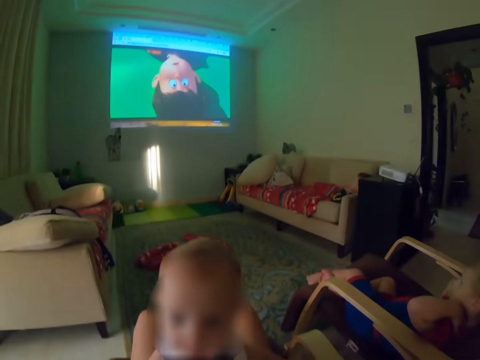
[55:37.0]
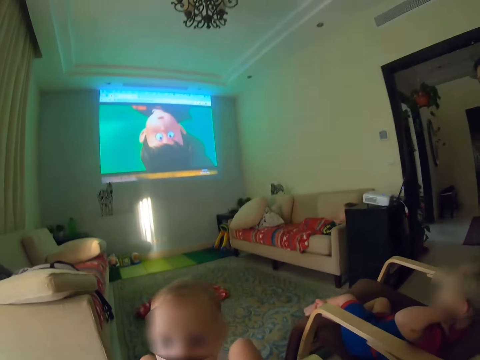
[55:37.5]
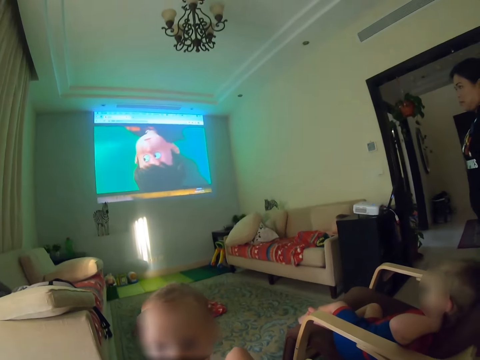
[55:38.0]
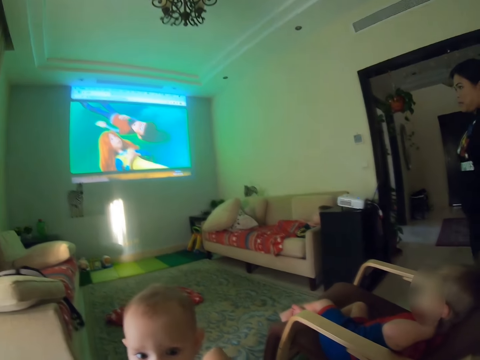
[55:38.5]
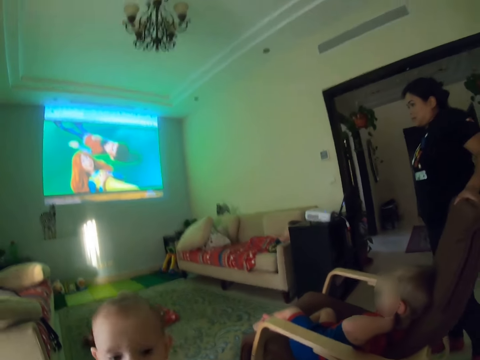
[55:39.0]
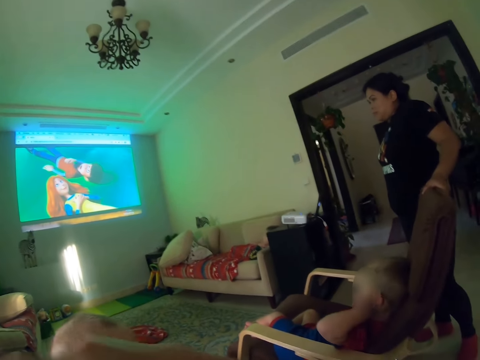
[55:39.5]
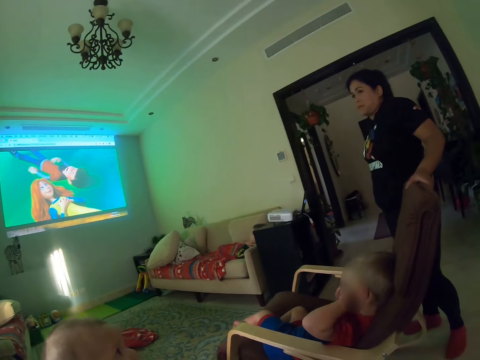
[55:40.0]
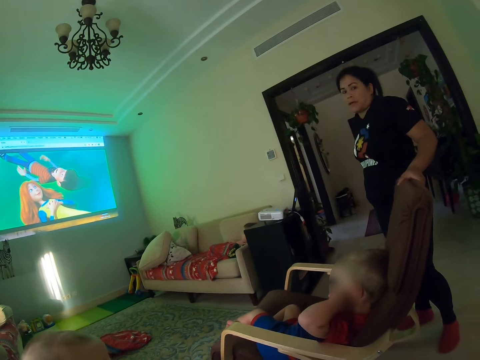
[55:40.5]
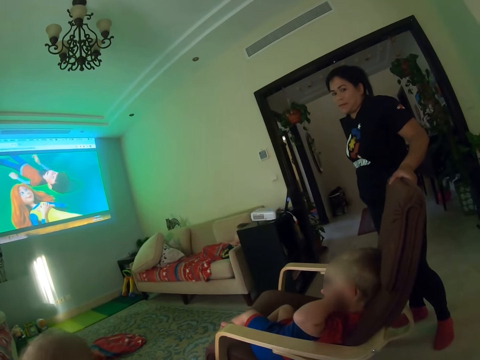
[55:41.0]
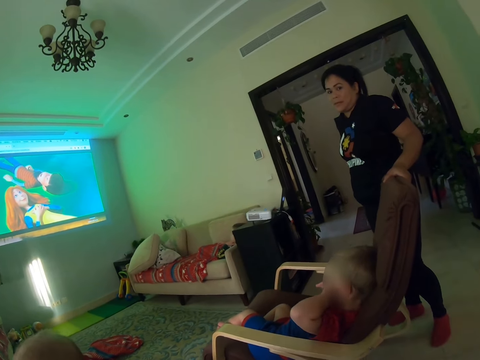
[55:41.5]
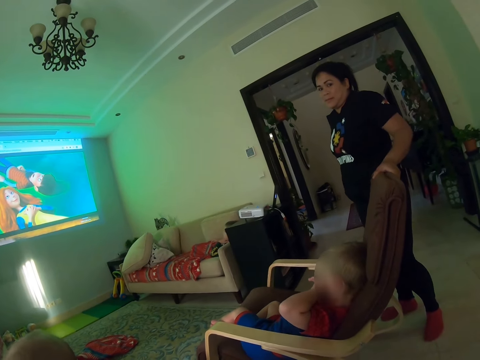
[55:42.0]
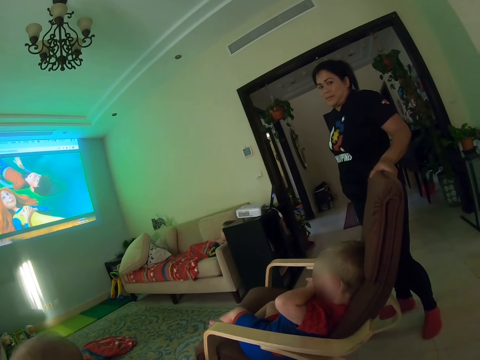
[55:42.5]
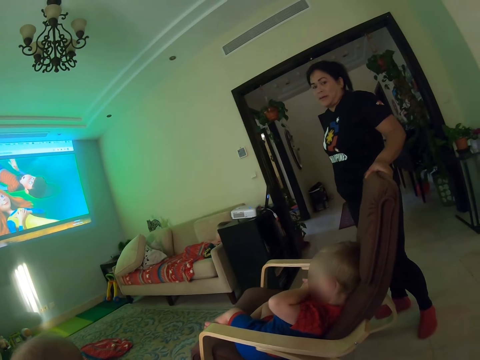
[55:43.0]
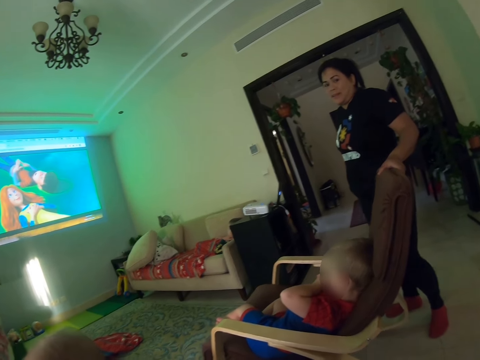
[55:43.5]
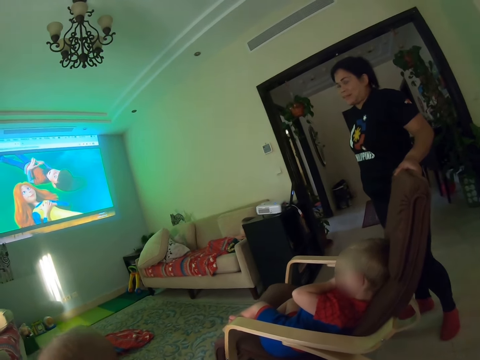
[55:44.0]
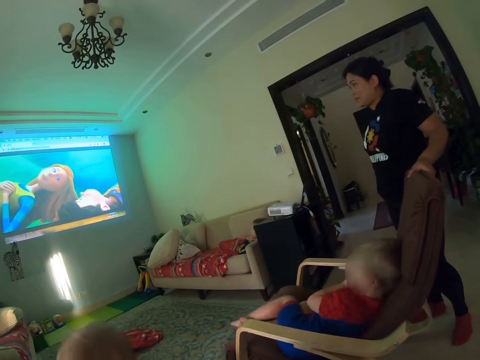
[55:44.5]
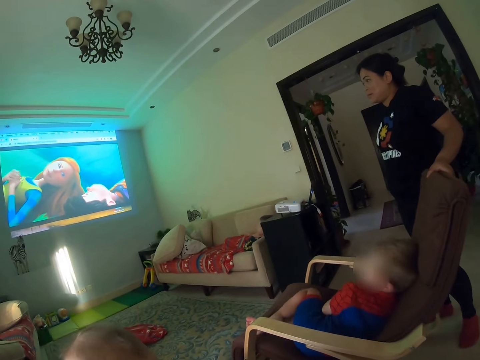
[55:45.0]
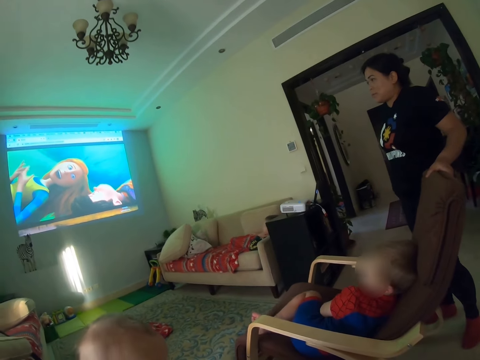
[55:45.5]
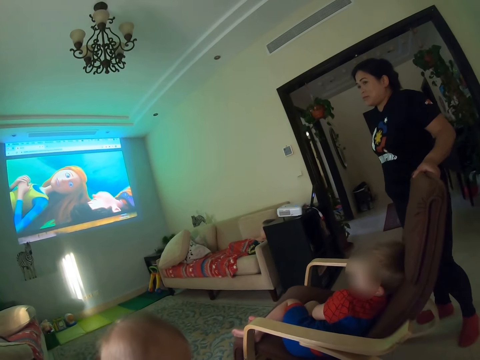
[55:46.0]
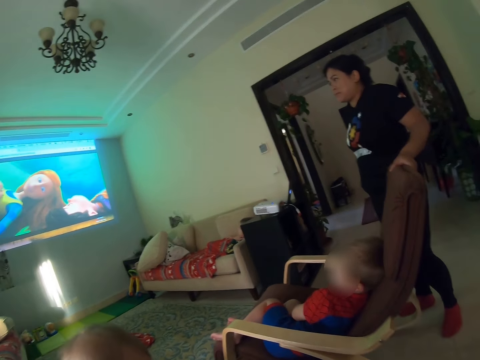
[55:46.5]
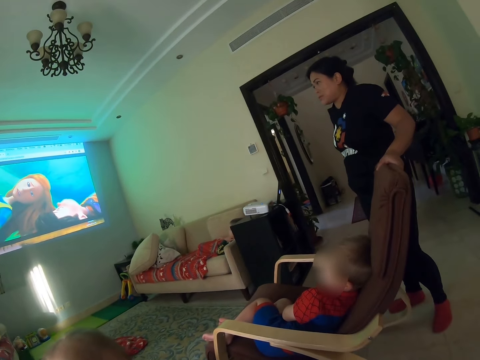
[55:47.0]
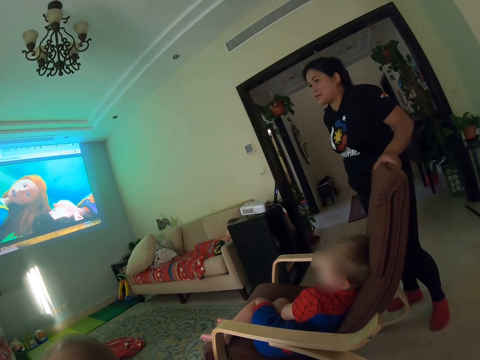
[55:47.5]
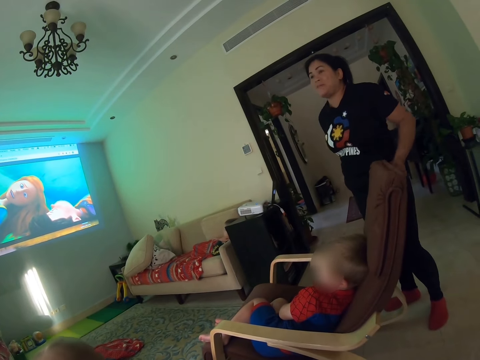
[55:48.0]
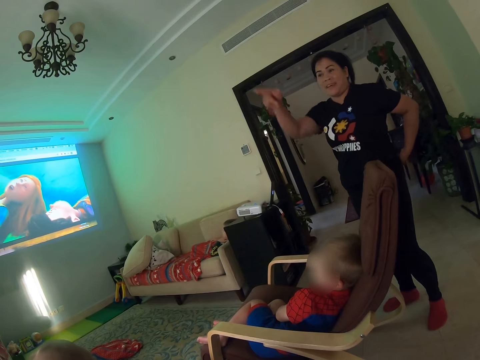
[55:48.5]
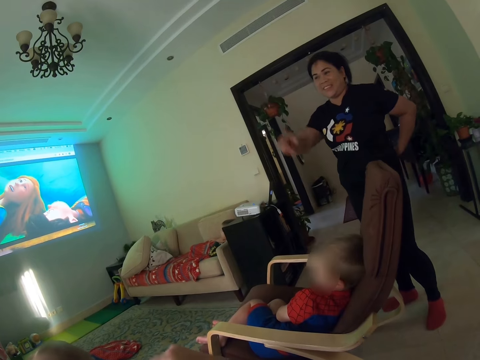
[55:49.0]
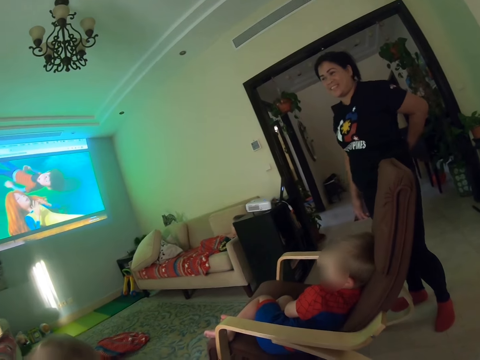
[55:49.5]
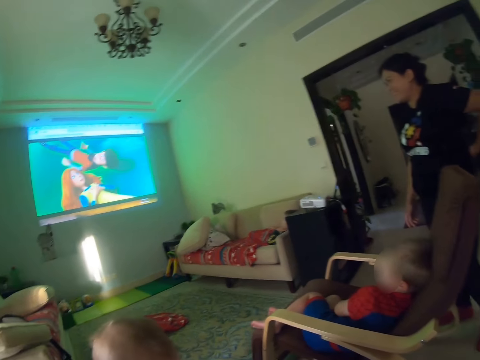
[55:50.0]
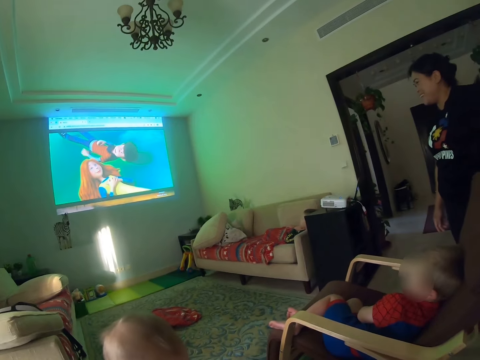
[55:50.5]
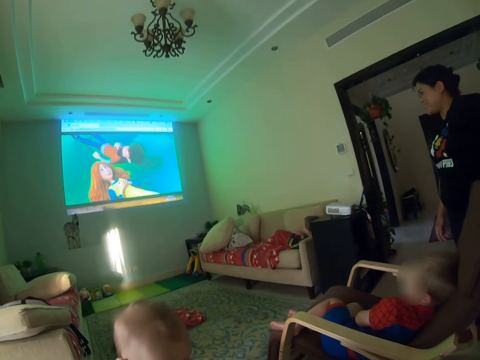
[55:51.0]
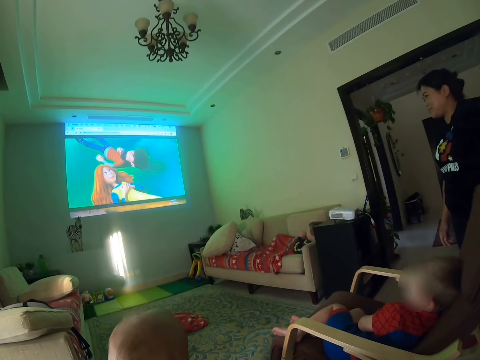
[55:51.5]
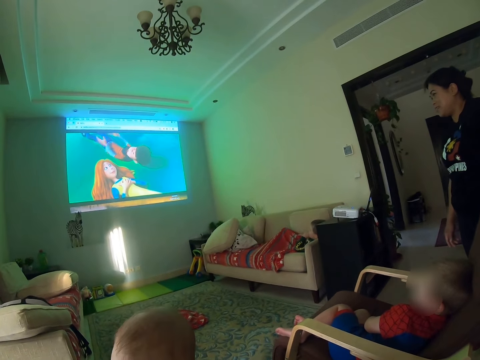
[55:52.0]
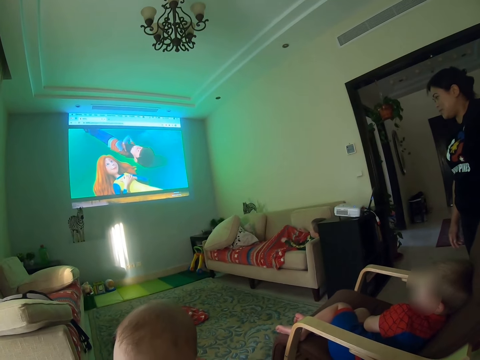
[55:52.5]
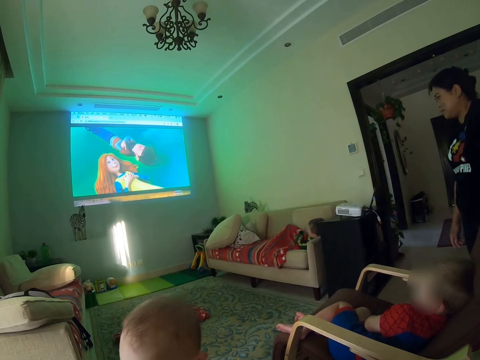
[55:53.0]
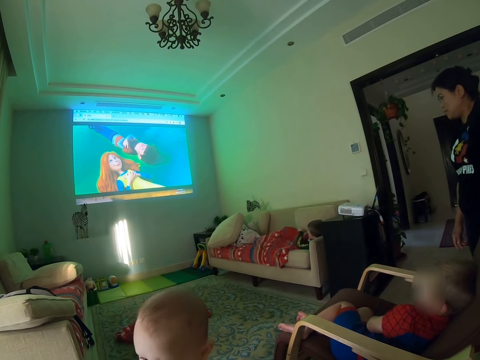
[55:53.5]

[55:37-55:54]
A kid swings on the chair. The camera wearer moves a hand. A lady points a finger. She touches her back. A boy moves a hand.

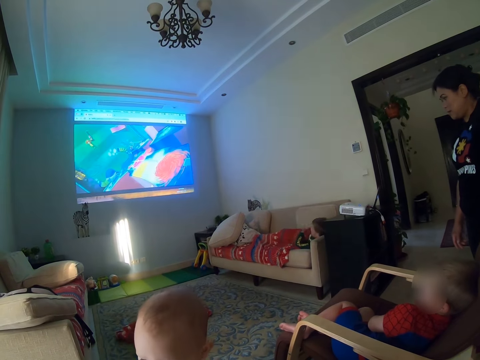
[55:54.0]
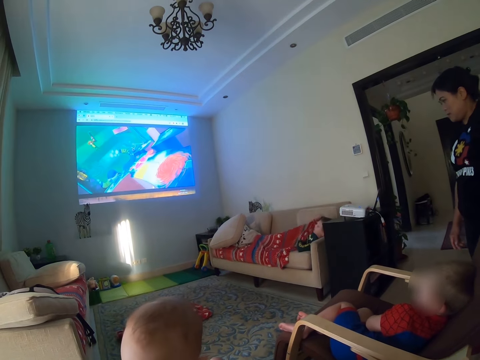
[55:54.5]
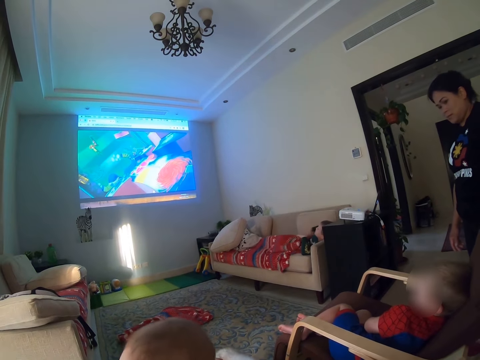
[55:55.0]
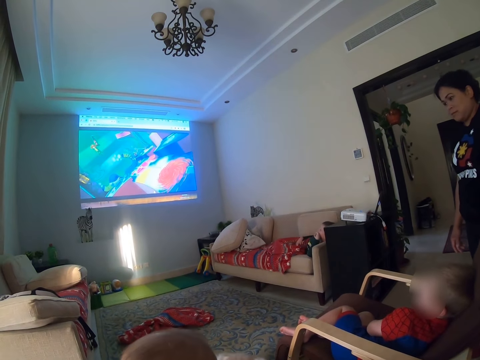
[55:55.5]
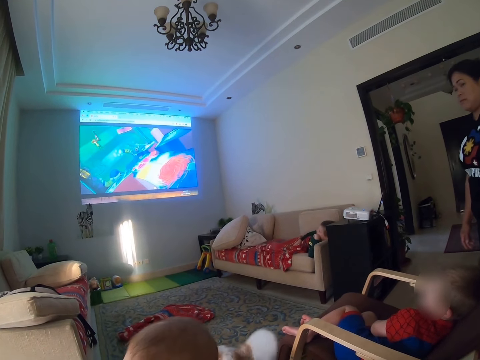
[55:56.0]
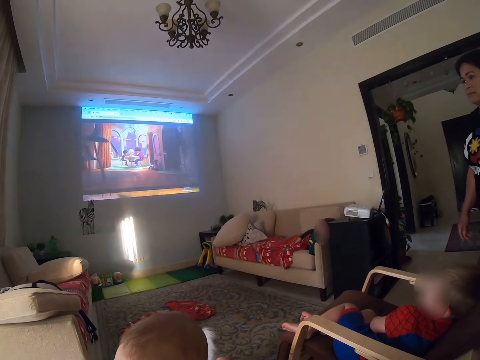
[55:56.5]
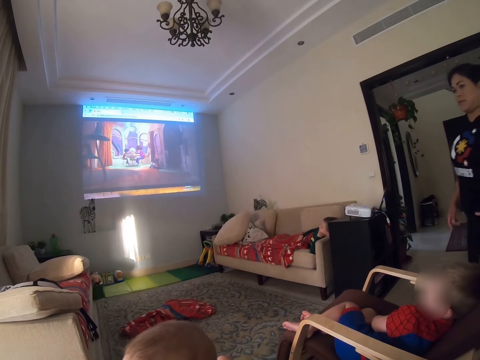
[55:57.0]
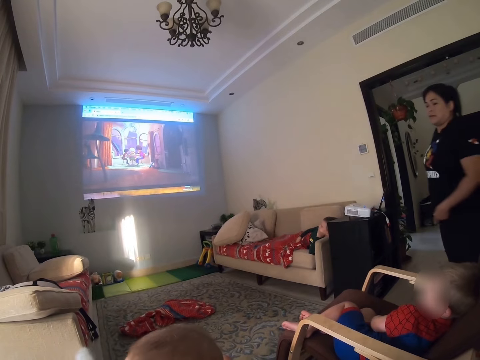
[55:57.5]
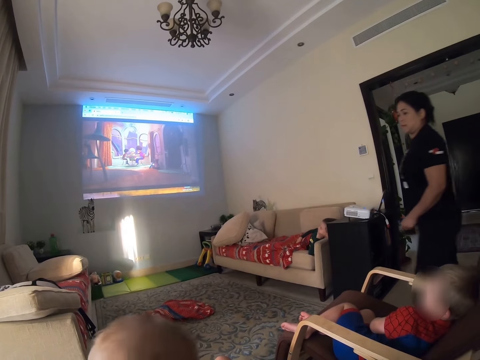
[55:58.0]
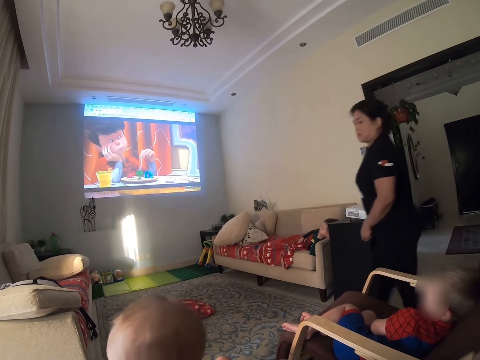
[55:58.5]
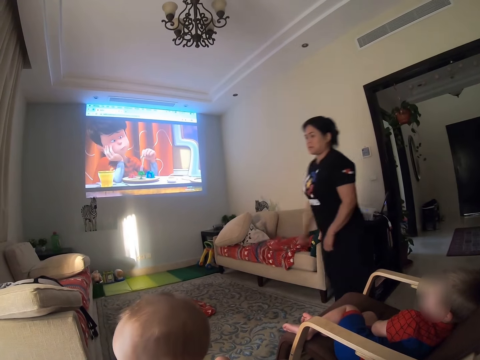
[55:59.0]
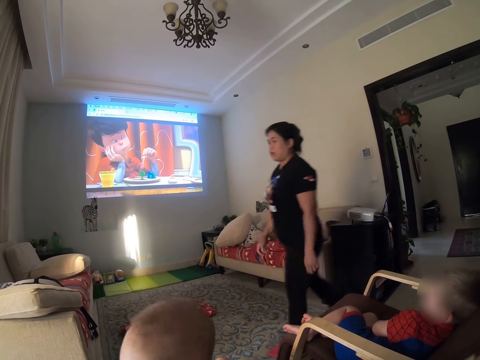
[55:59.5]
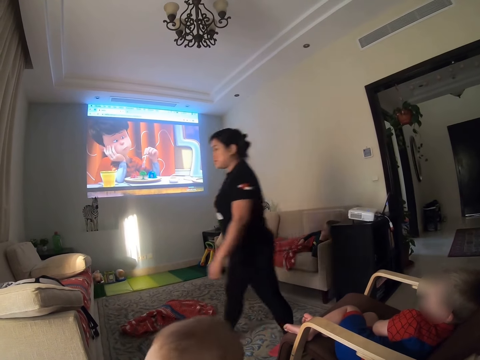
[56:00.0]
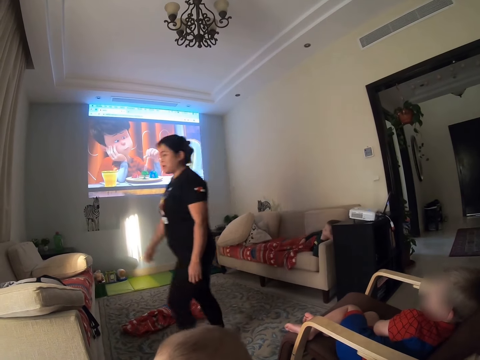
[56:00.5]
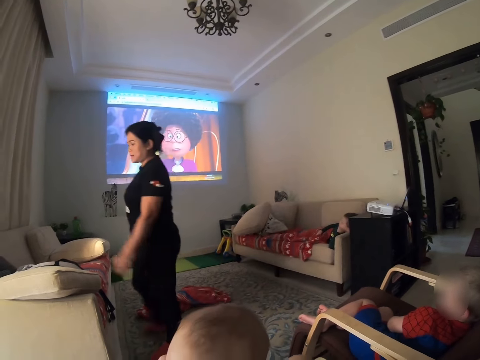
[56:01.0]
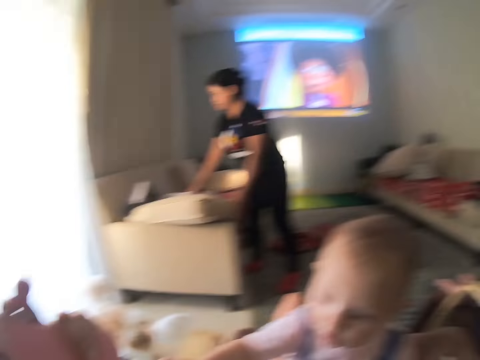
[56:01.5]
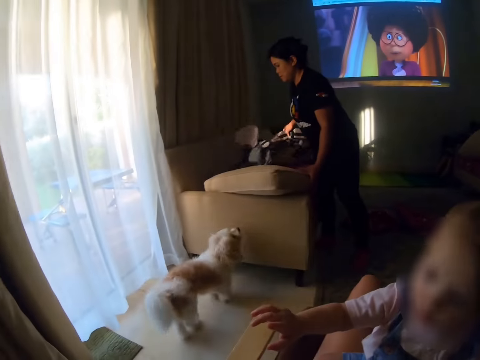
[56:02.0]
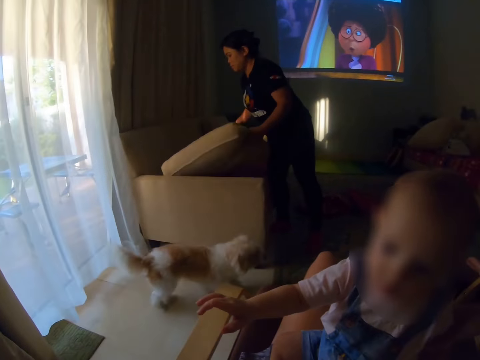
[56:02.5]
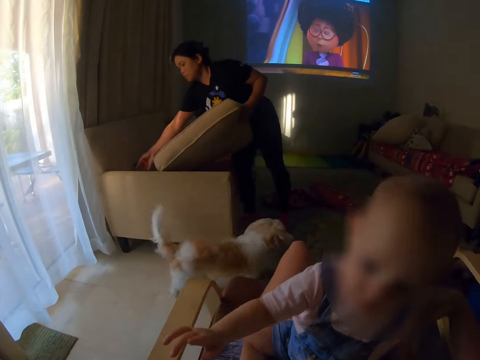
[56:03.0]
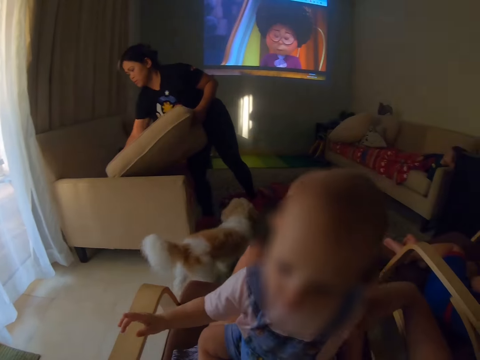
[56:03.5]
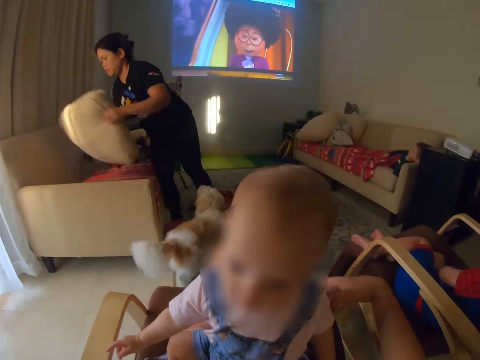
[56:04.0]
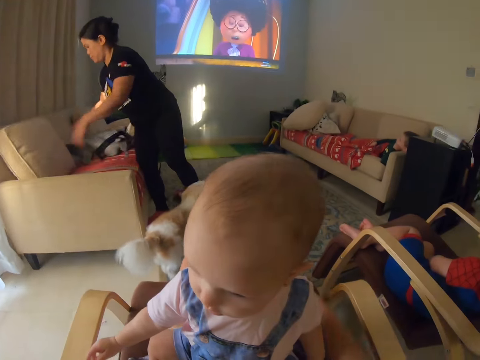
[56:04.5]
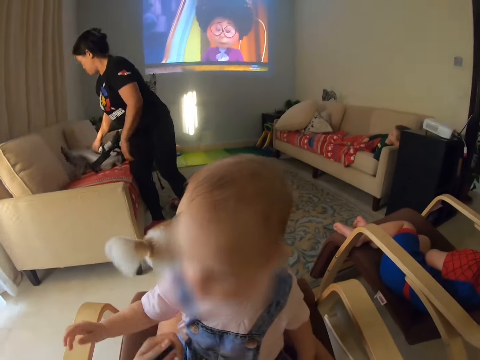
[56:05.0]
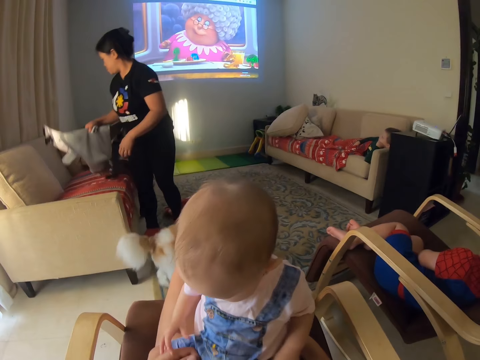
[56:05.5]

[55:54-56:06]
A boy adjusts the blanket. A lady holds her t-shirt. She moves around. She holds a baby carrier. She repositions the baby carrier. She holds a back rest pillow. She picks up something. She drops the back rest pillow. She holds a cloth. She drops something. She picks up the baby carrier.
